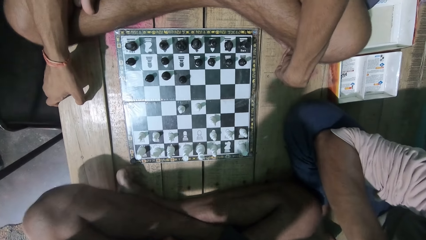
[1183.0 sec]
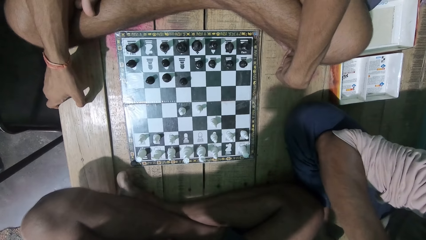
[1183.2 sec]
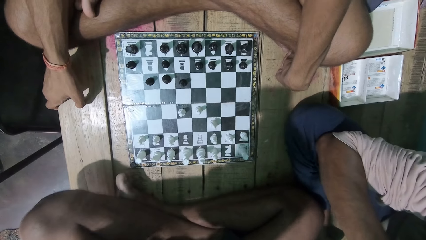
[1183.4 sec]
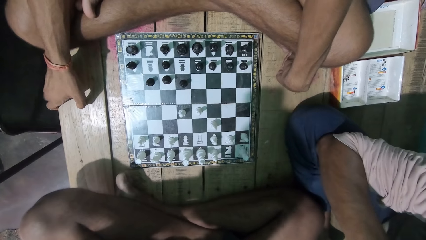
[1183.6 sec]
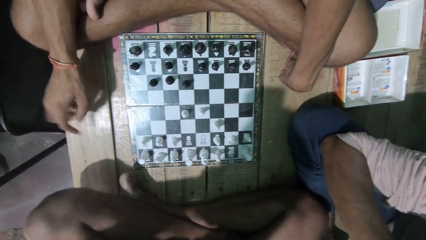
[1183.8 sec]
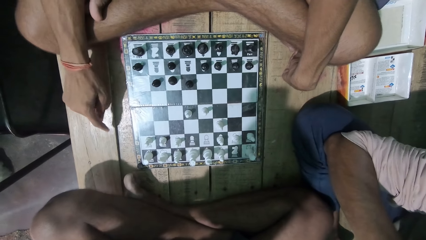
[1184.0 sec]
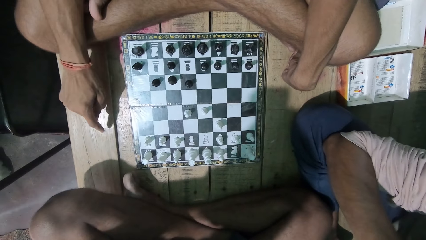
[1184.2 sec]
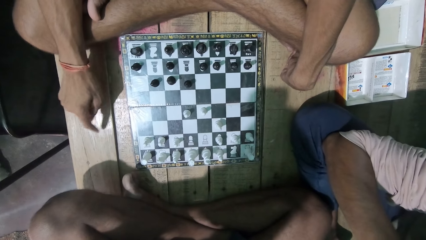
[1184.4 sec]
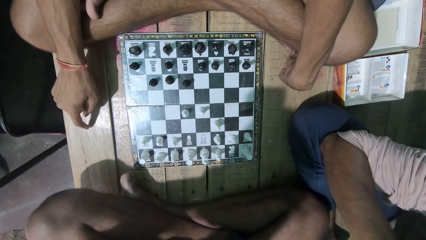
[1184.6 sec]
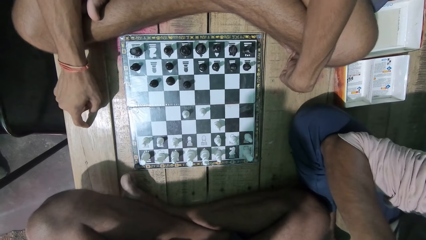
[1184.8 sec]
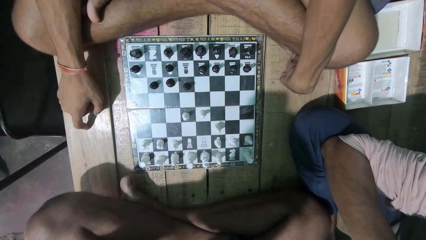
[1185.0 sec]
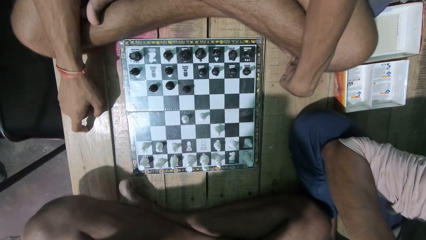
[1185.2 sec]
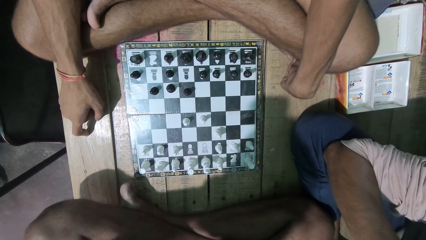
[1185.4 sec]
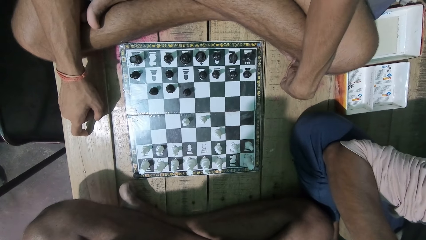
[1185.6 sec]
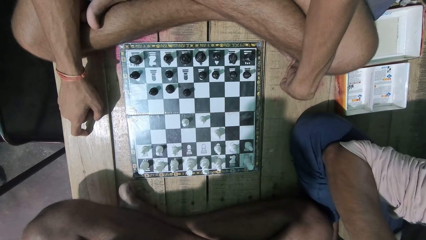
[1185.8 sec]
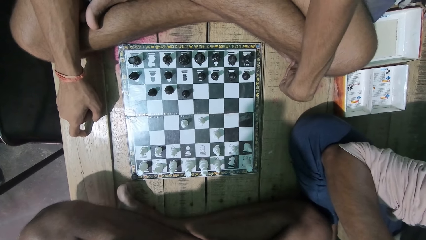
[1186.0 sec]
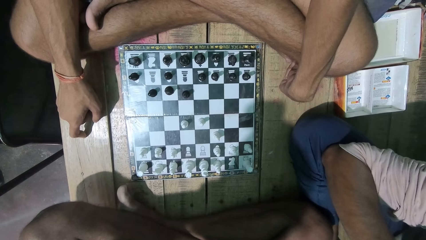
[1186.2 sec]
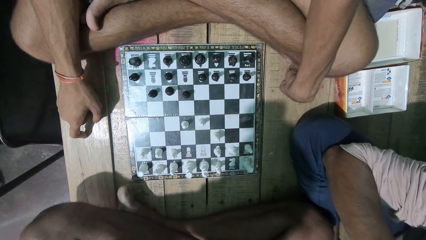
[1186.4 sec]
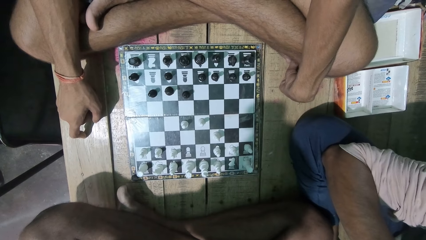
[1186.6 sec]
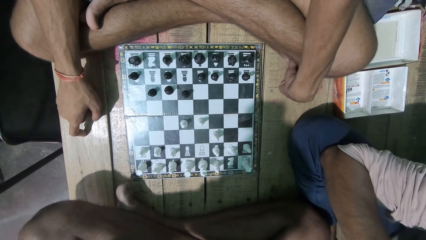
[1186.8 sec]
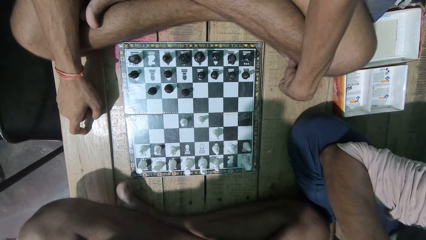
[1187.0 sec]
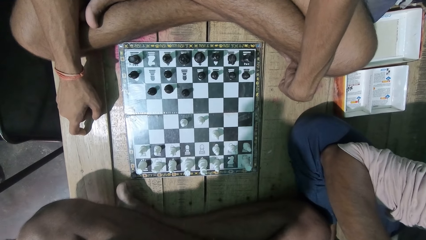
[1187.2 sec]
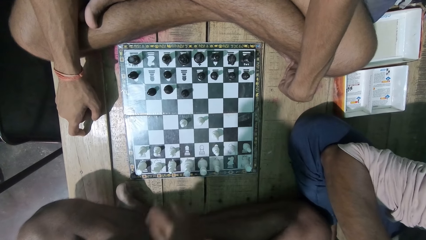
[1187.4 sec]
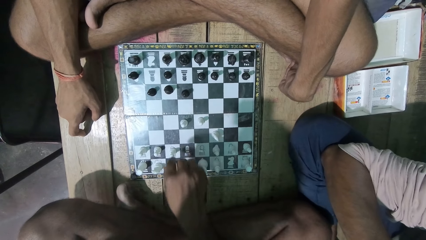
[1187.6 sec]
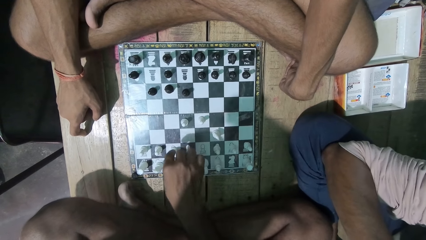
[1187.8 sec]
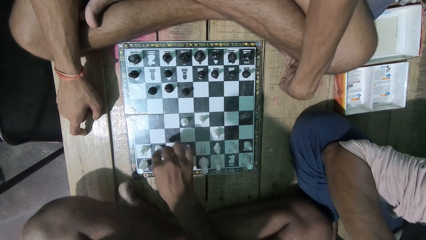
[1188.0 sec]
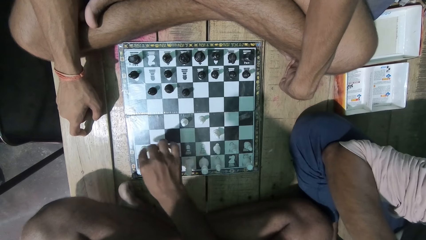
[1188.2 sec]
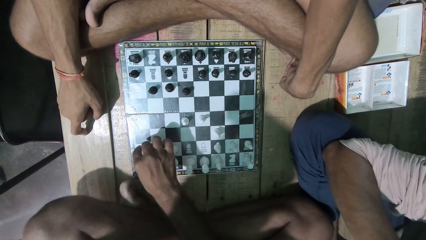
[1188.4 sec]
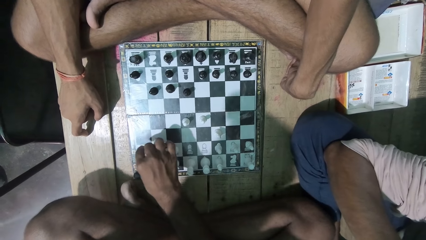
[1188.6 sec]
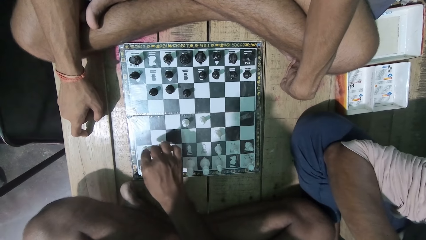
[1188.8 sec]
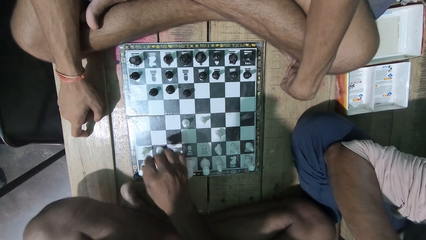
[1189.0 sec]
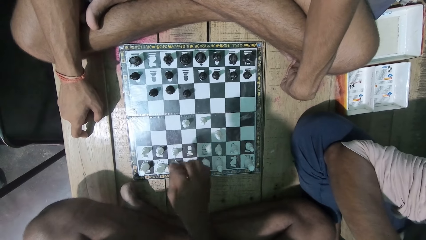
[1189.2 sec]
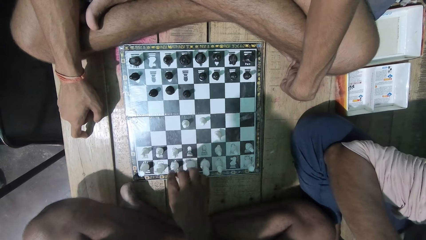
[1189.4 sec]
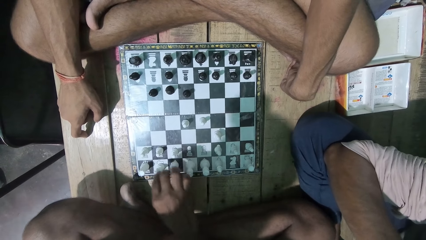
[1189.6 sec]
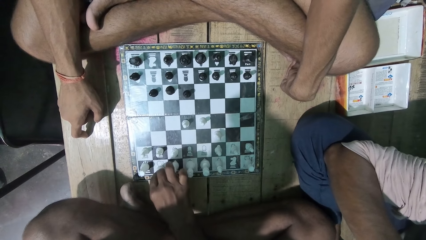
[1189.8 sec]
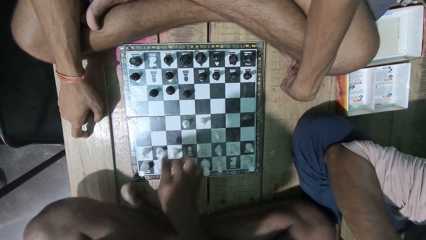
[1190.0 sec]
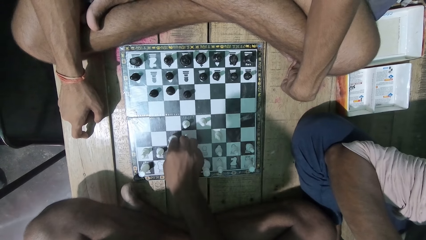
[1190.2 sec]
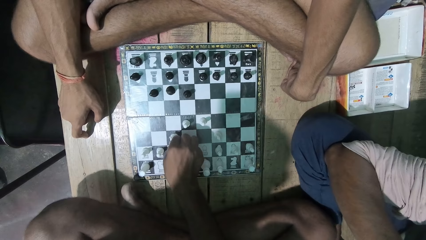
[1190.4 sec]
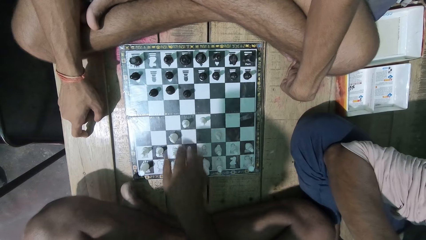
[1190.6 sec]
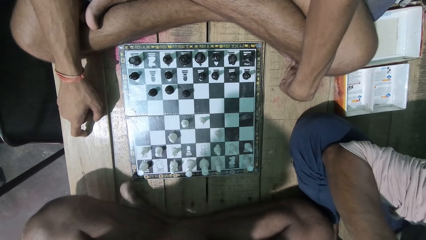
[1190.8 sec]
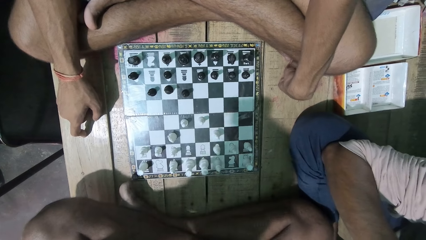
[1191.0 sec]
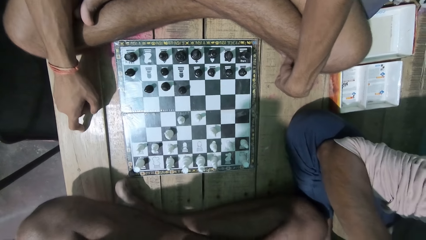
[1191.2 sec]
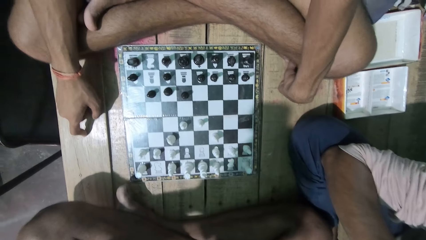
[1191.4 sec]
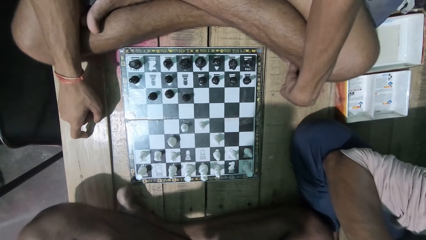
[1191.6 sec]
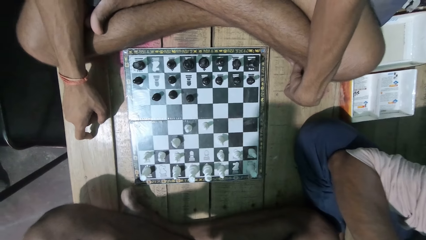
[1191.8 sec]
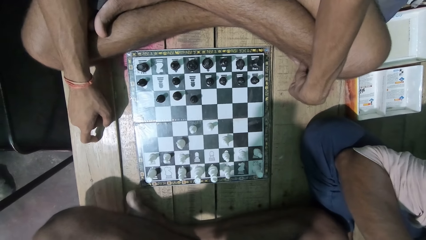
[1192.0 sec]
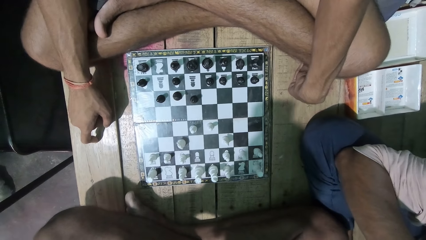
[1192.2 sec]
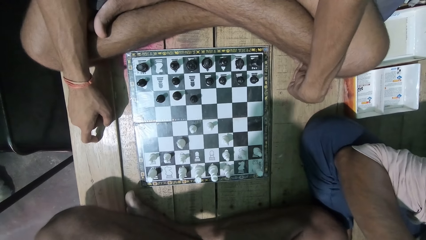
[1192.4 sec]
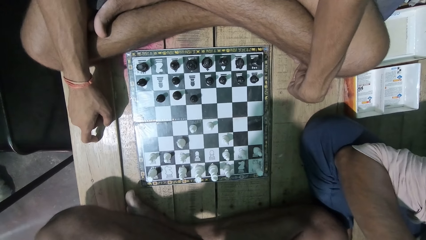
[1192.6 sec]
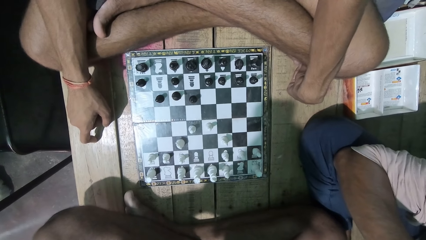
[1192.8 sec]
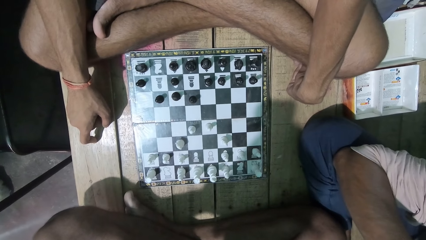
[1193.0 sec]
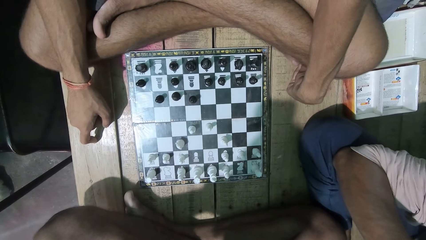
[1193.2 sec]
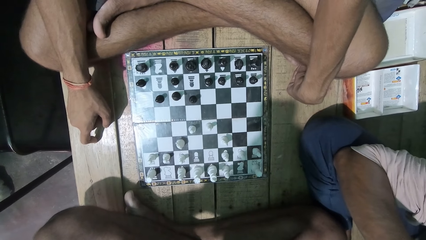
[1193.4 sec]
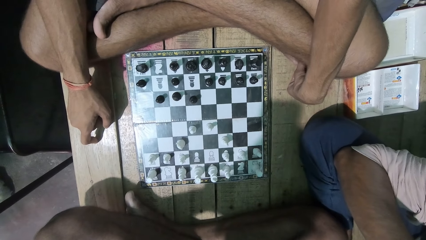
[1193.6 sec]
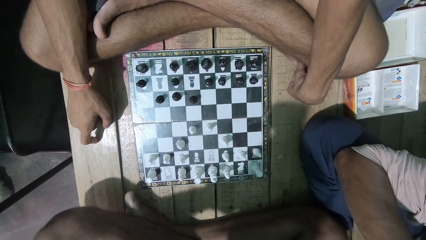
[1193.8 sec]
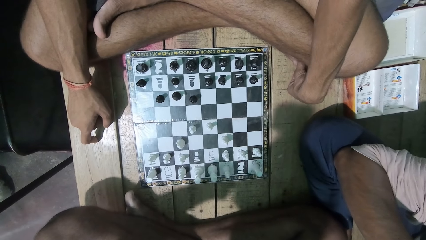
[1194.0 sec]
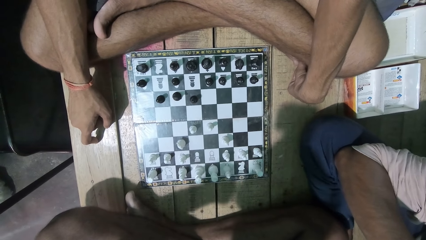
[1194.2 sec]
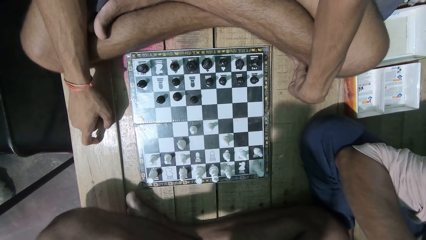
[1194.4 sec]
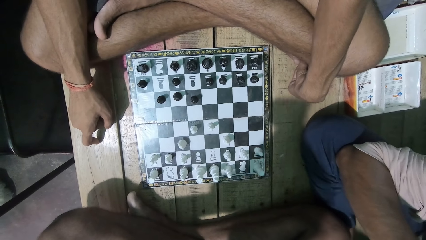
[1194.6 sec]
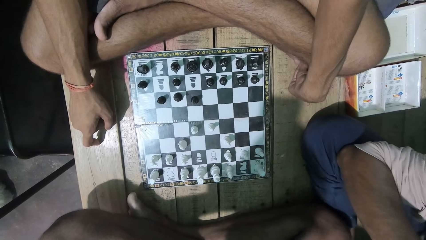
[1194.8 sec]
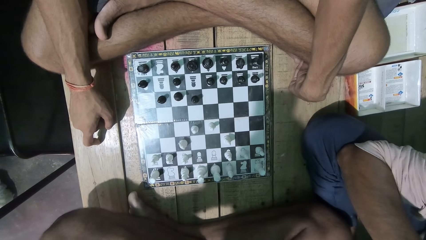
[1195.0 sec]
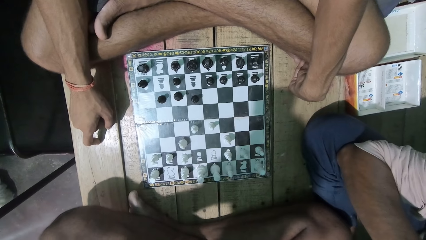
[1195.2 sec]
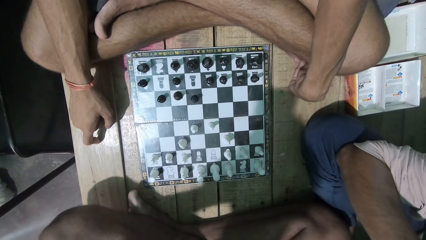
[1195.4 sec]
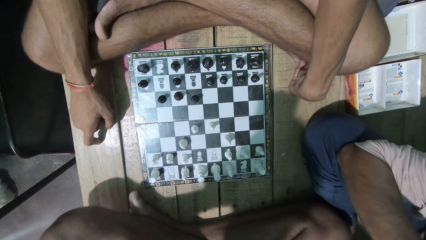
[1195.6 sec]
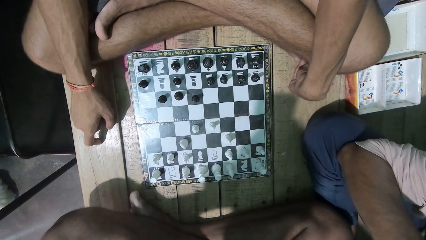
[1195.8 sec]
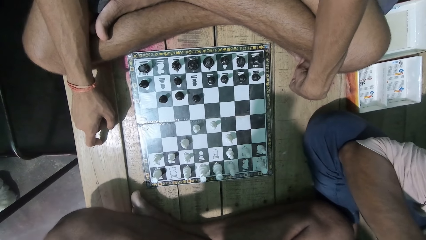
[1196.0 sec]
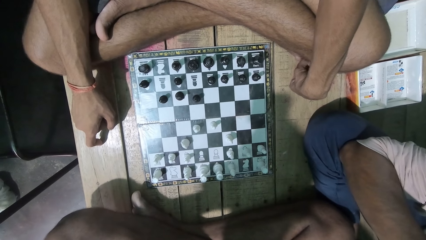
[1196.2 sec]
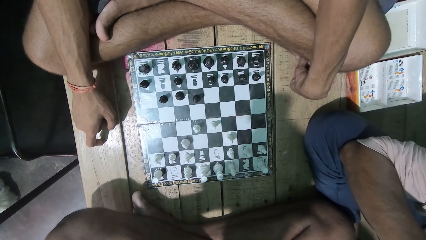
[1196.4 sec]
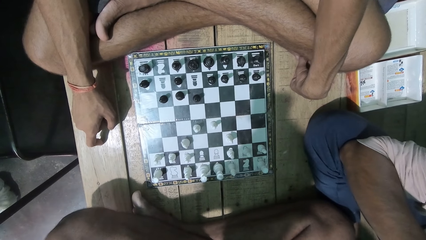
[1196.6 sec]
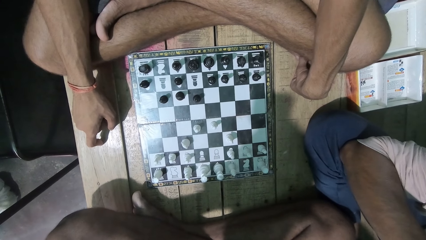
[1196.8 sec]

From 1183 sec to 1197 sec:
The camera wearer plays the chess game. They look at the chess game with a man.

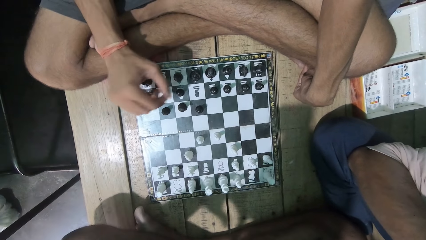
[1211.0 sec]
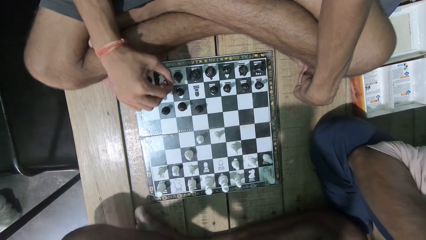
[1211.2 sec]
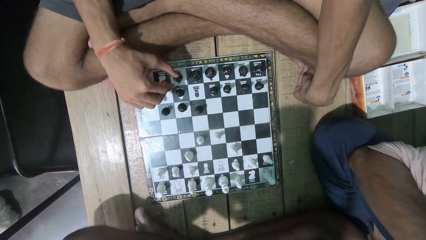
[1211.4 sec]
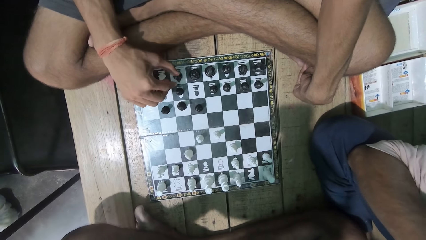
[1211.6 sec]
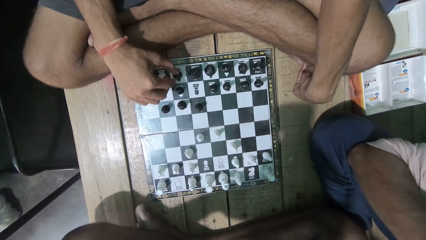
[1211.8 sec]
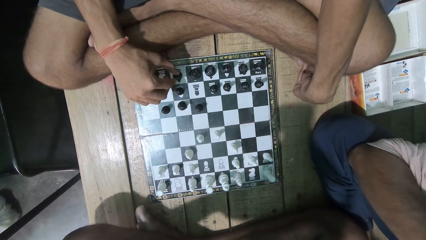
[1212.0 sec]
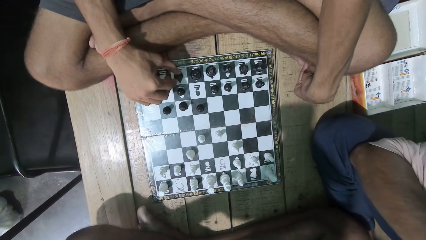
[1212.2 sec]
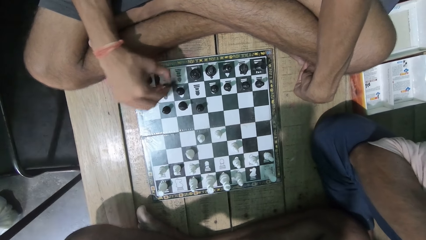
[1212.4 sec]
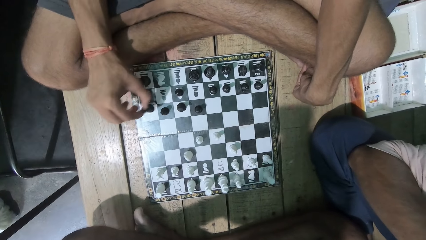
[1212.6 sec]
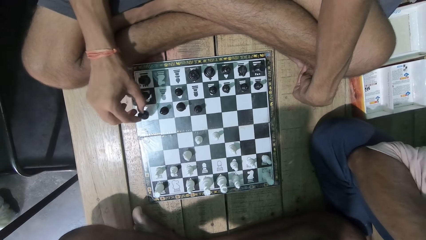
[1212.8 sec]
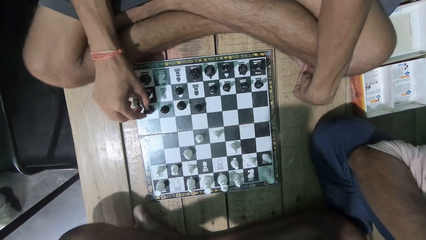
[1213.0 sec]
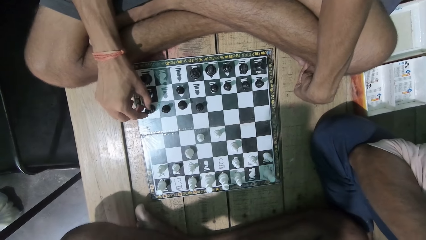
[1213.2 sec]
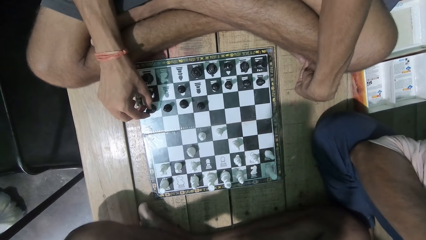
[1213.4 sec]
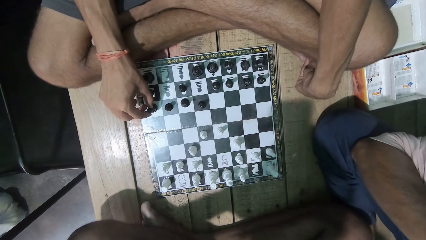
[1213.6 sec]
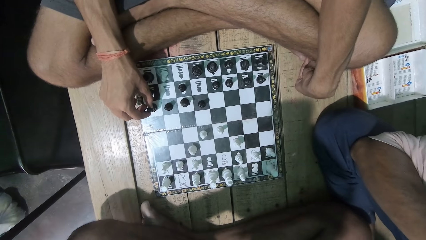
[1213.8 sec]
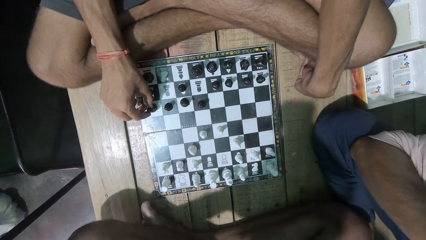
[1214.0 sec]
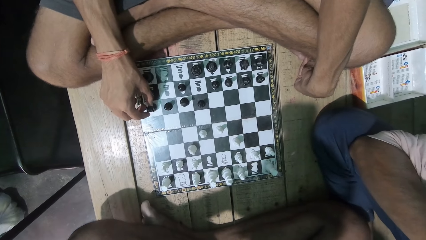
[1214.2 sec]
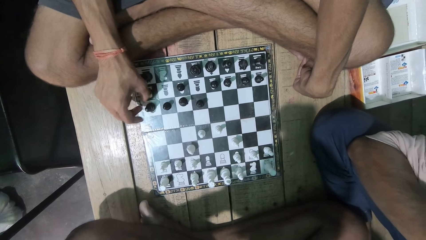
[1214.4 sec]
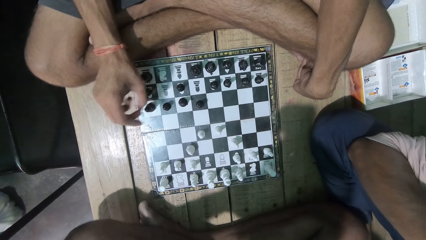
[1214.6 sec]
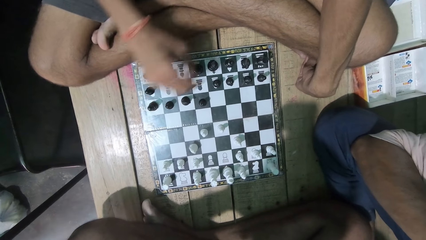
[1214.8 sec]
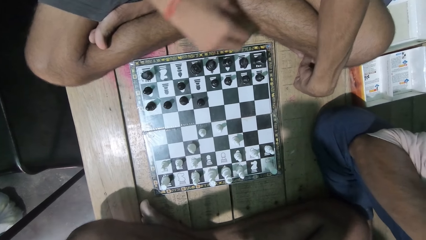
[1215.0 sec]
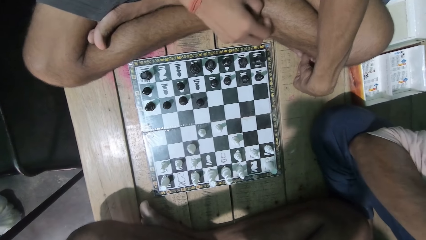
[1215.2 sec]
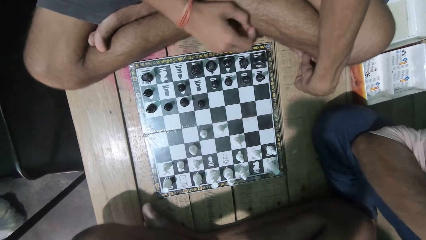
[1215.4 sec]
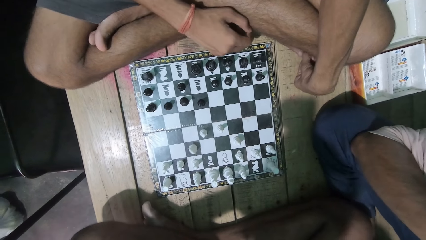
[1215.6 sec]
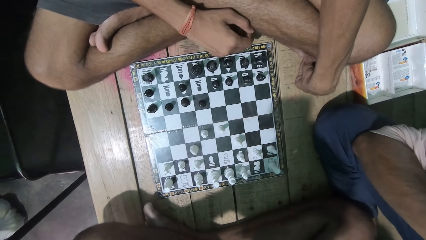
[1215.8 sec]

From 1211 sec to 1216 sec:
A man plays a chess game with the camera wearer.
